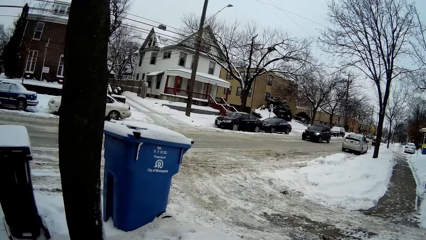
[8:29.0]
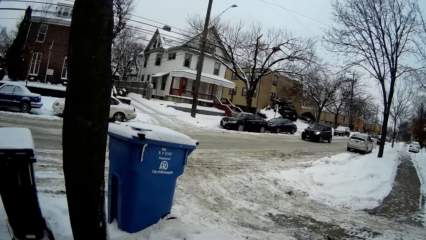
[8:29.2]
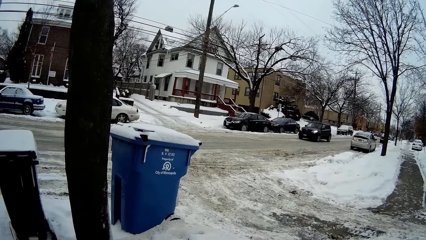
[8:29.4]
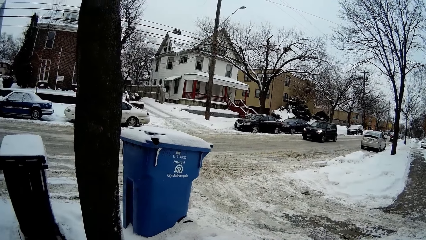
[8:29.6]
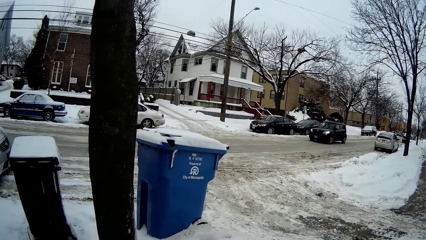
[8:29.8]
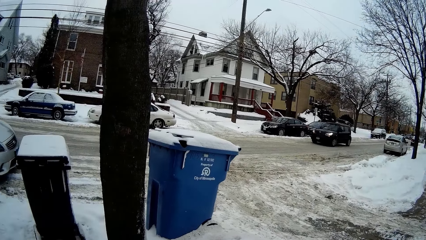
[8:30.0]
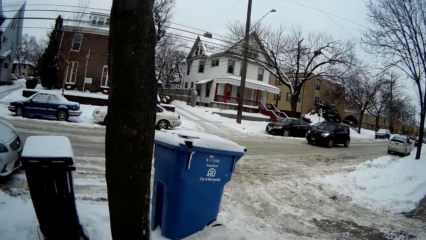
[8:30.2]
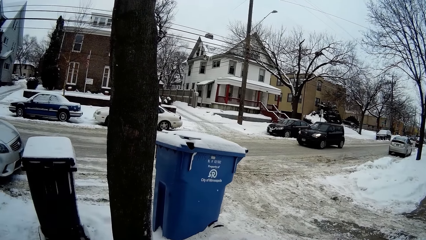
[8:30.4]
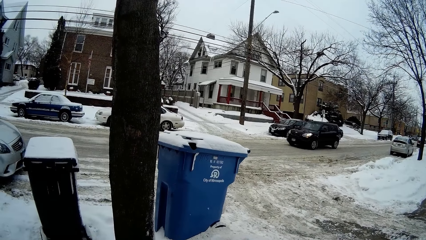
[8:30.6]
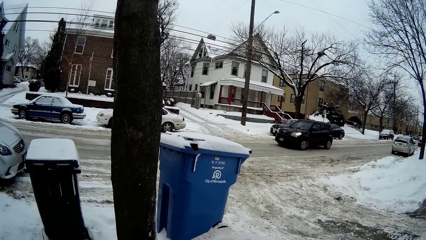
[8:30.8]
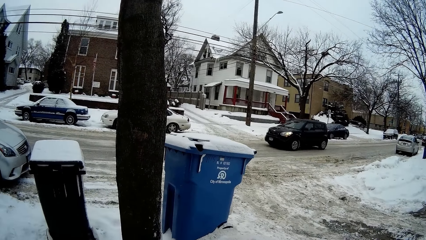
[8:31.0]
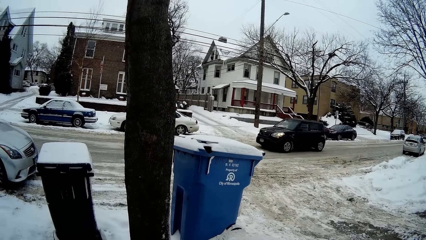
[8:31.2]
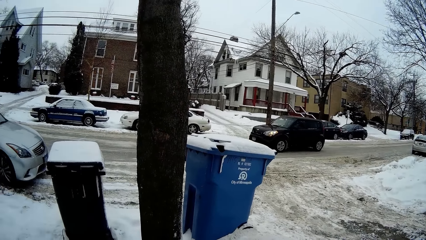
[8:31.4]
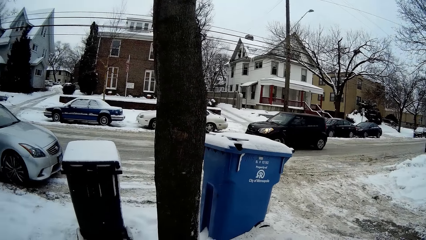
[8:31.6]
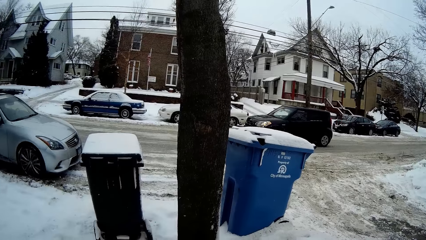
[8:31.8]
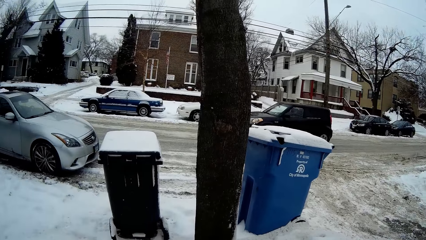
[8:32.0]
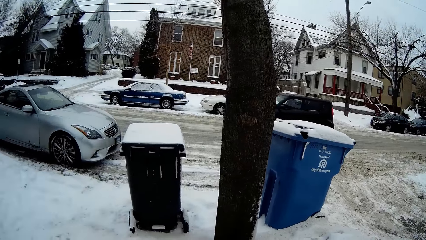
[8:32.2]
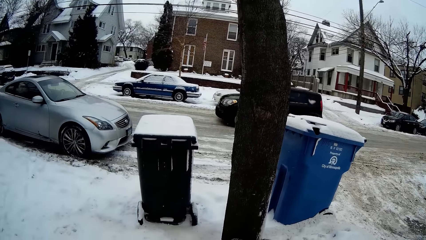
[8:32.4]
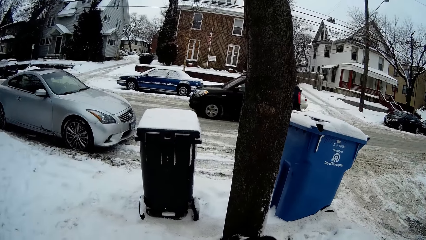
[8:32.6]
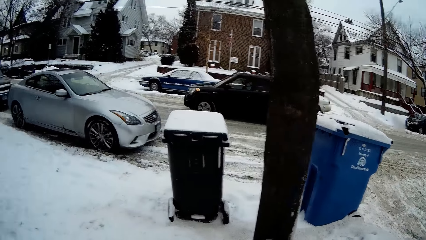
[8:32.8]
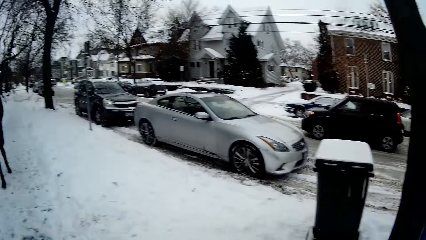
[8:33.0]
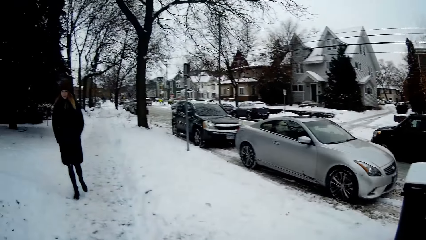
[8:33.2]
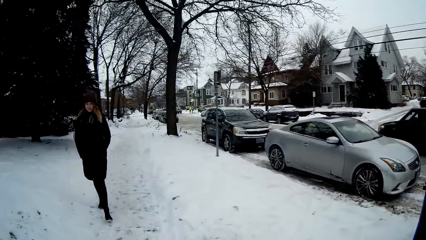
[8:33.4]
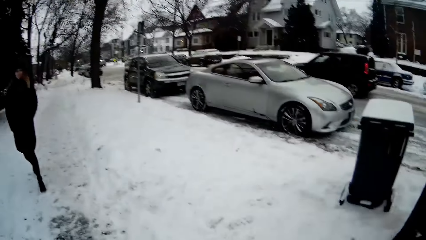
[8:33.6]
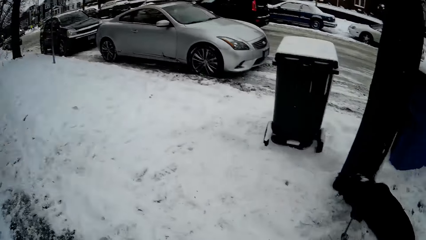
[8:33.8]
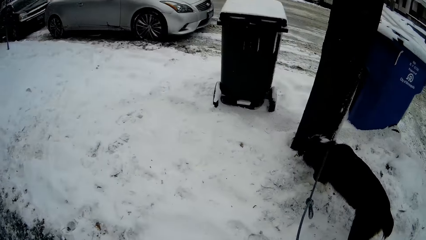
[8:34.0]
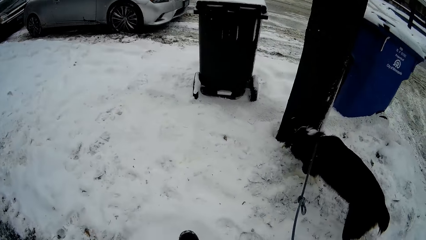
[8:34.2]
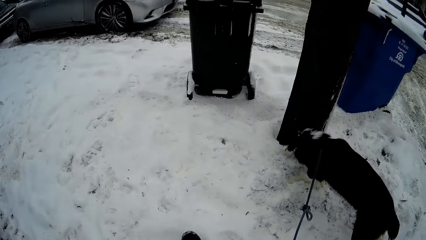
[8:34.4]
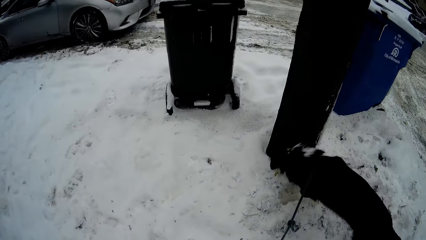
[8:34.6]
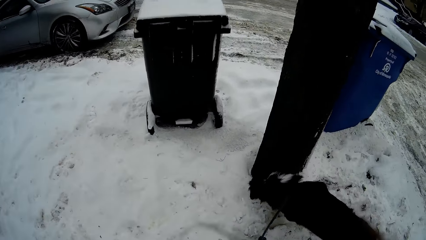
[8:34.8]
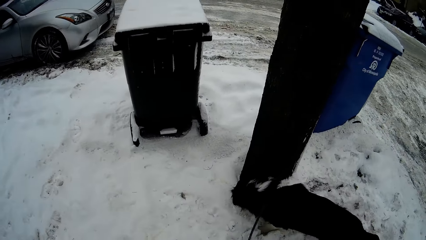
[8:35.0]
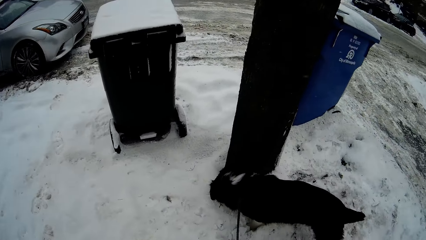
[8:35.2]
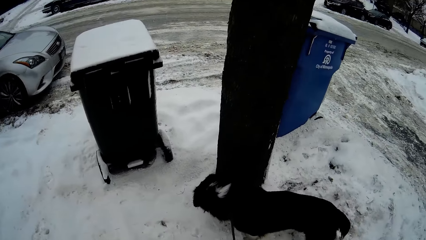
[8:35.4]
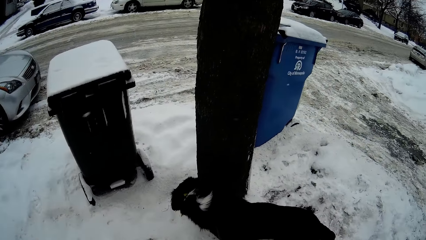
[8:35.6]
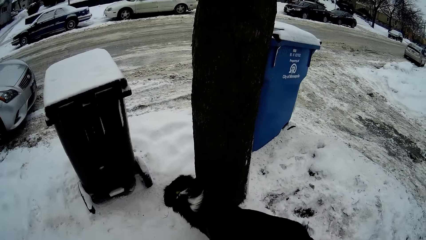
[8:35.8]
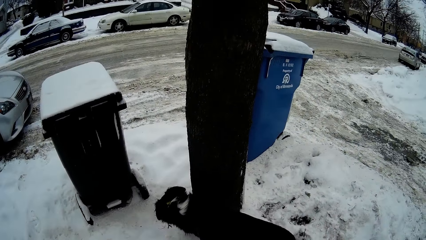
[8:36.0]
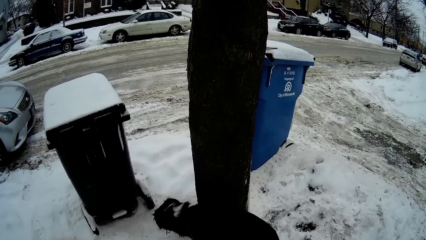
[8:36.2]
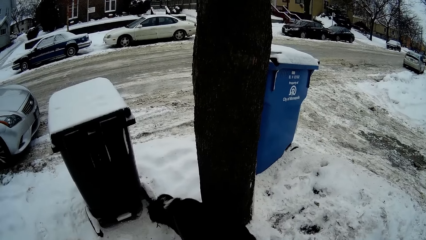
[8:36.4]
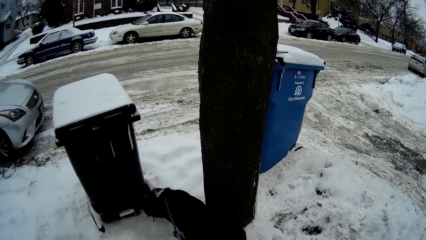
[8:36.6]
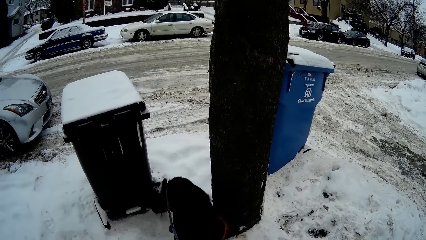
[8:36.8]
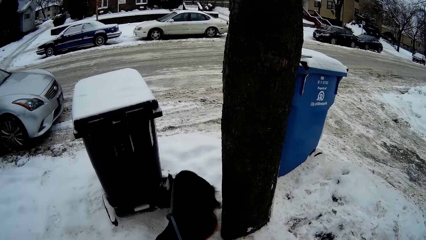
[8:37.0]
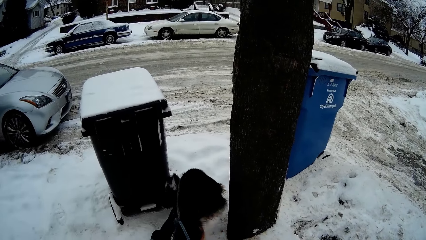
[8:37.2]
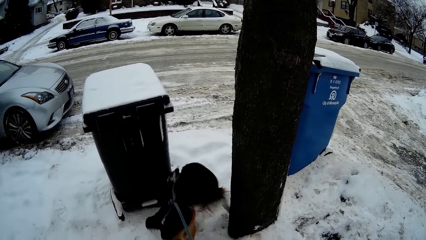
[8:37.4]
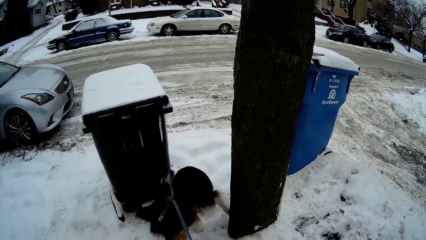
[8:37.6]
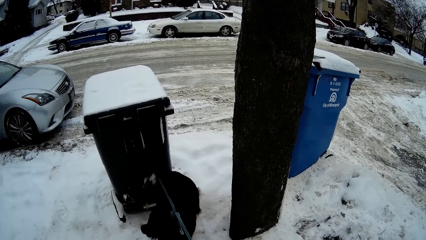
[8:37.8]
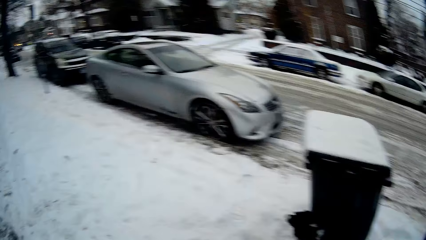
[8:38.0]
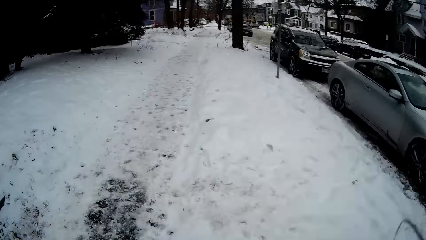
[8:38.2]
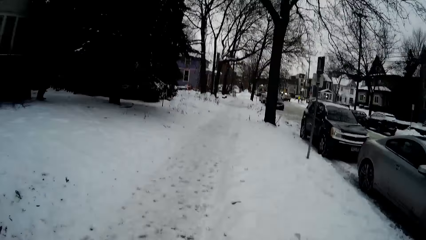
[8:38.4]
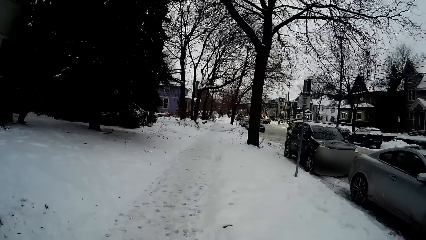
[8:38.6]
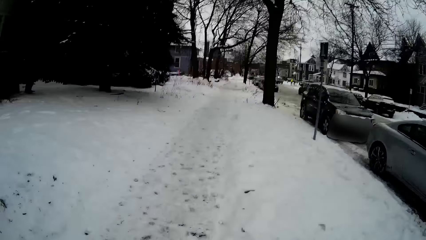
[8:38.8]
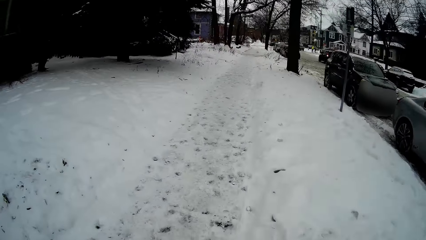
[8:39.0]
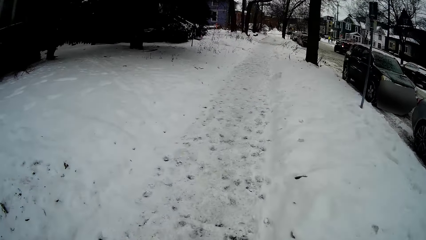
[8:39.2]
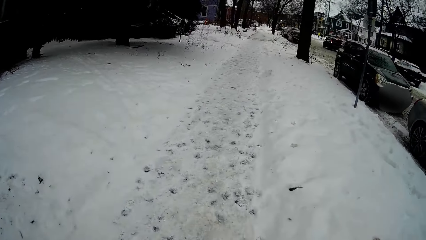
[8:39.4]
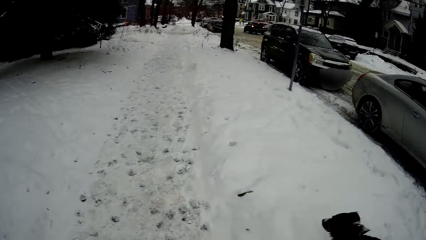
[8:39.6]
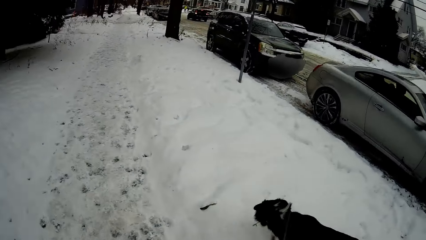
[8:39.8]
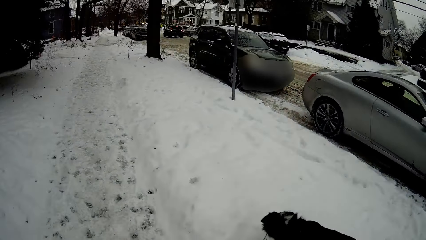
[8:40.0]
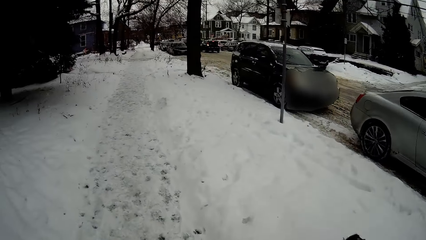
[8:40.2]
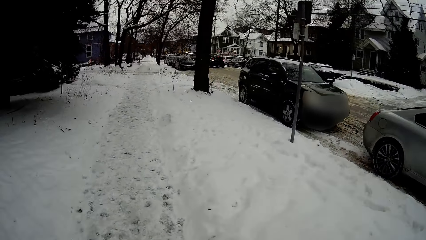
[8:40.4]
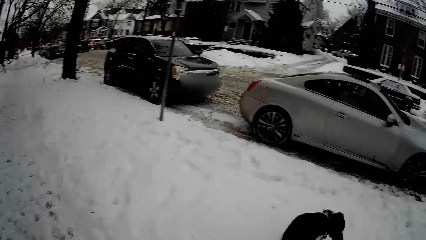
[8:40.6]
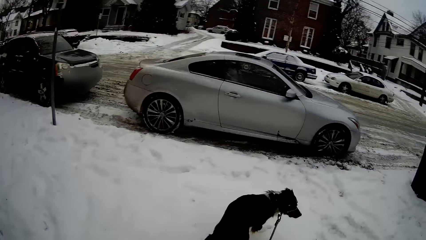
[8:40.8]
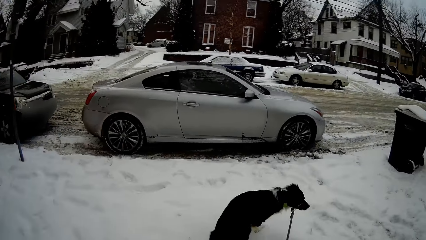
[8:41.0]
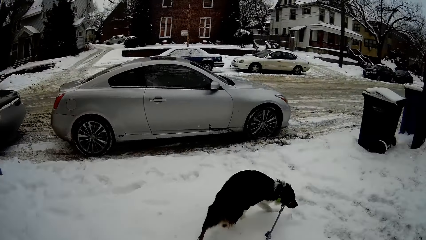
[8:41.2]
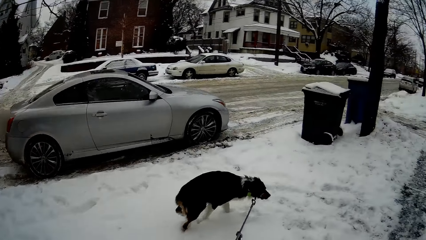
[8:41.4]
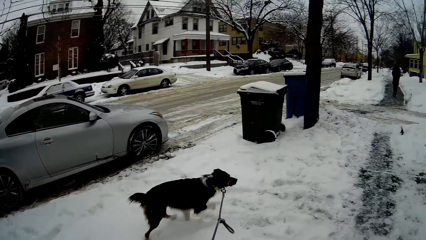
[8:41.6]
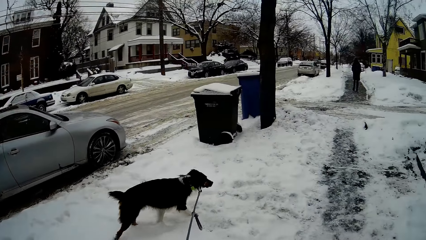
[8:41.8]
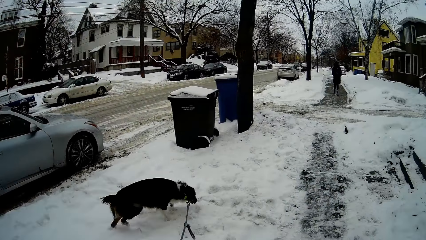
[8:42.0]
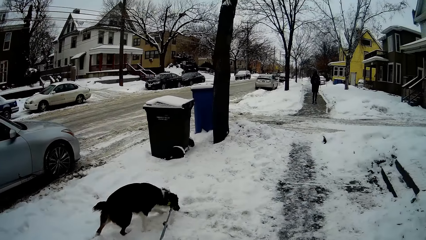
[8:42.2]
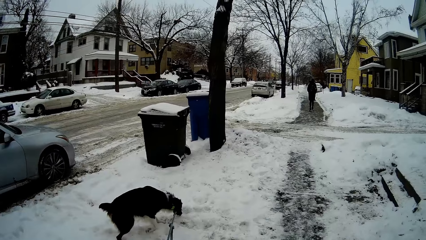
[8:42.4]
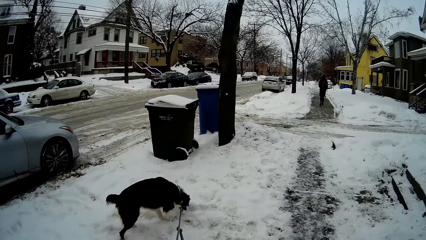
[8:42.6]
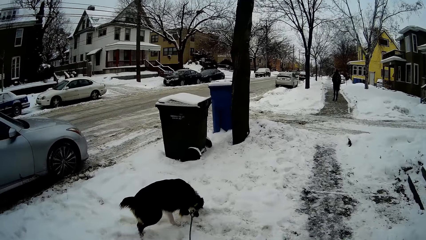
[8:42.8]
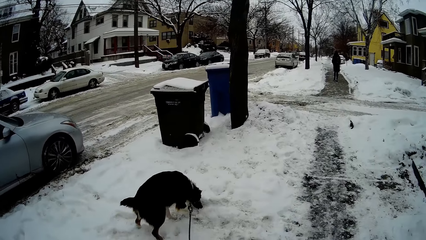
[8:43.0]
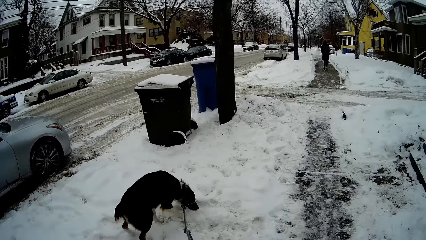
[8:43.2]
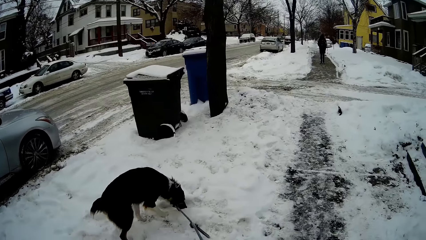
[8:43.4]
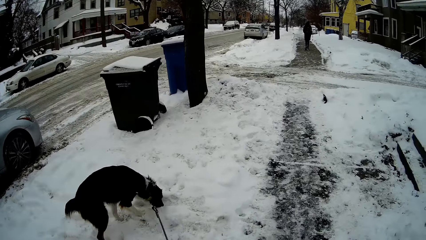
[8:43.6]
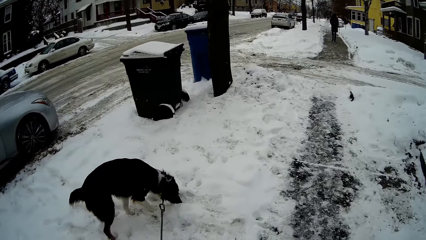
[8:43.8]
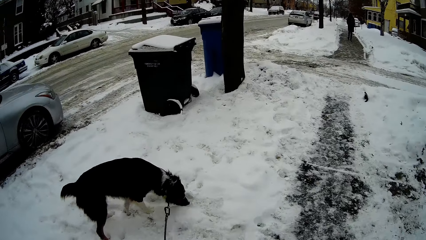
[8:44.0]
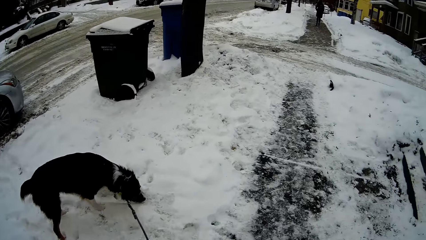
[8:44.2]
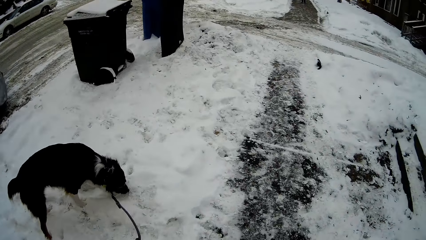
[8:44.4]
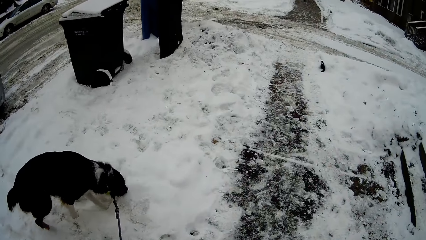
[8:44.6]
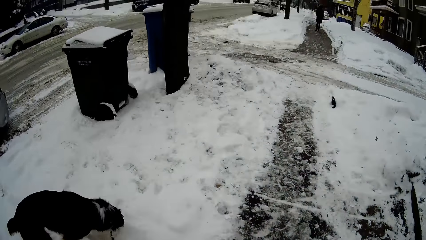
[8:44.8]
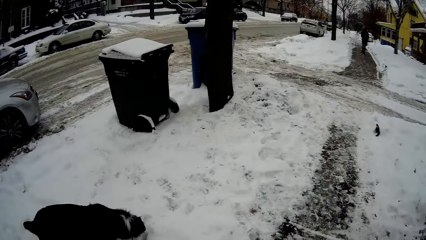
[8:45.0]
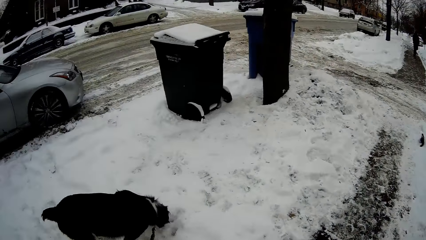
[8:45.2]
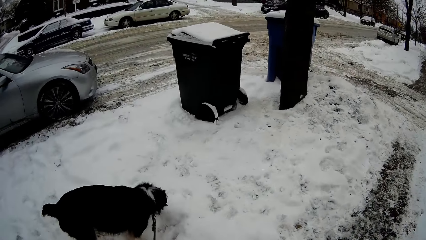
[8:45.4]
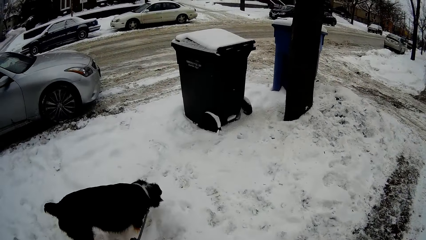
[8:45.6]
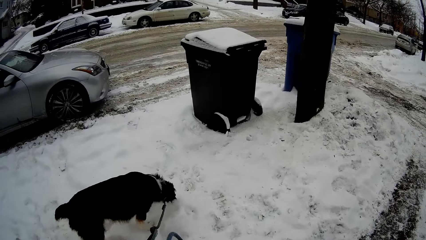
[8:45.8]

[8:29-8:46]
The camera wearer looks at the car passing on the road. They walk the dog on the snow.
